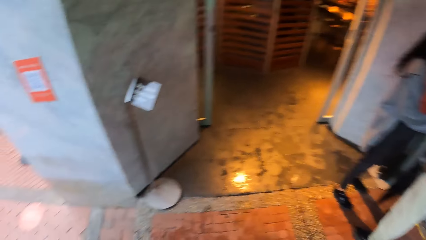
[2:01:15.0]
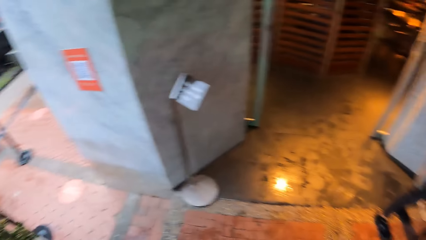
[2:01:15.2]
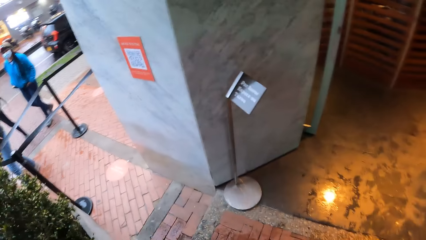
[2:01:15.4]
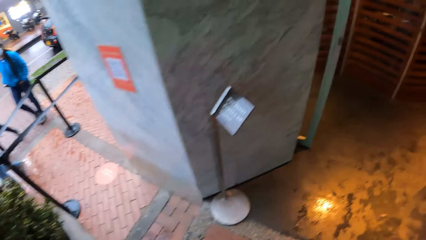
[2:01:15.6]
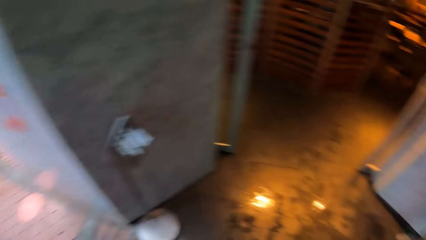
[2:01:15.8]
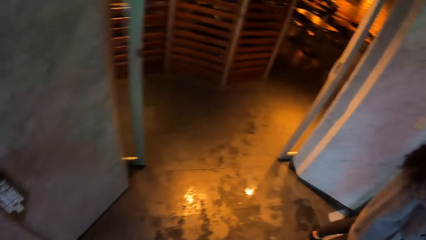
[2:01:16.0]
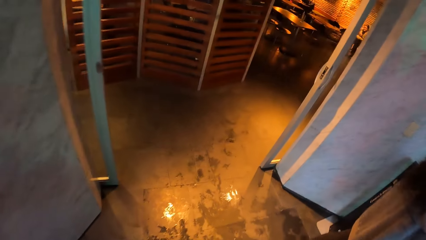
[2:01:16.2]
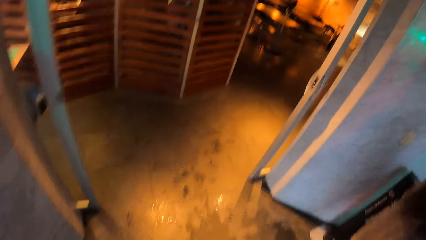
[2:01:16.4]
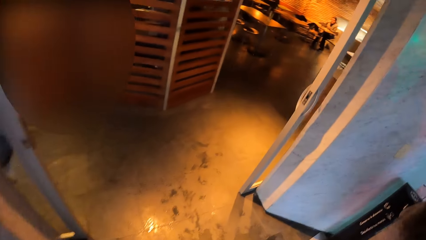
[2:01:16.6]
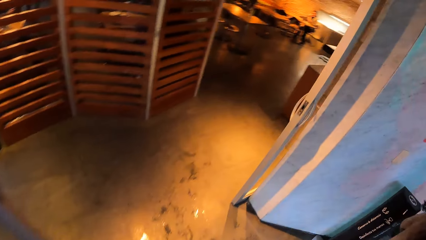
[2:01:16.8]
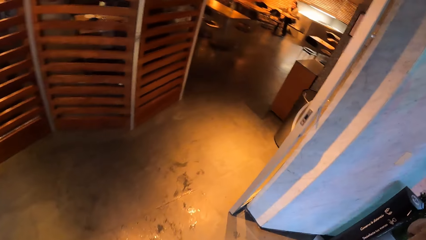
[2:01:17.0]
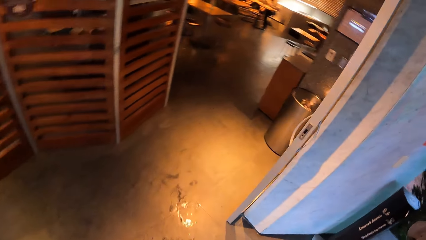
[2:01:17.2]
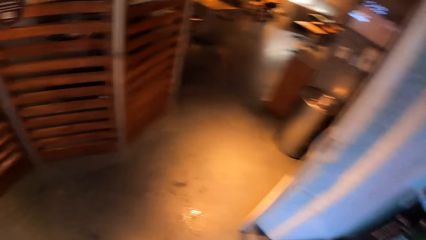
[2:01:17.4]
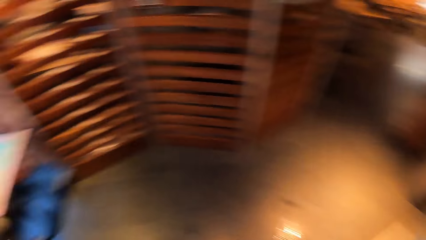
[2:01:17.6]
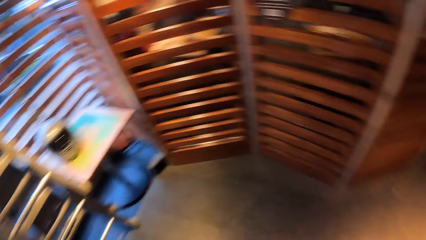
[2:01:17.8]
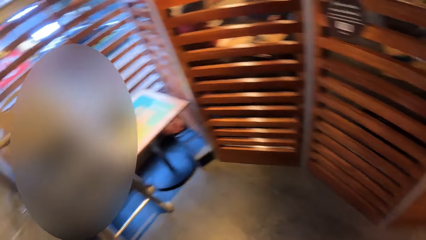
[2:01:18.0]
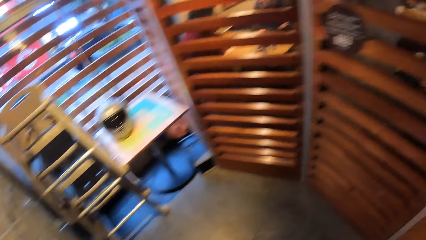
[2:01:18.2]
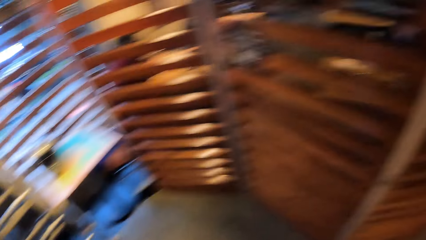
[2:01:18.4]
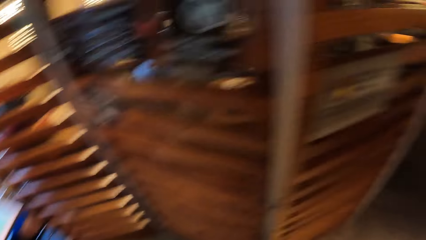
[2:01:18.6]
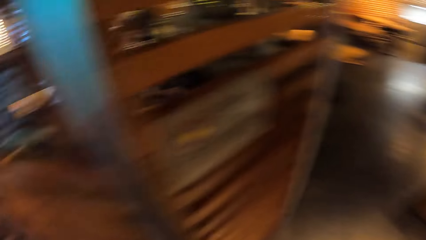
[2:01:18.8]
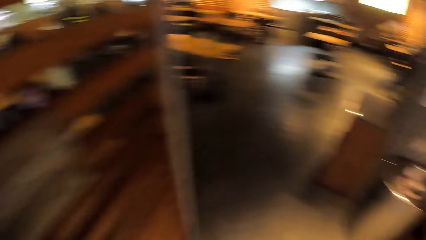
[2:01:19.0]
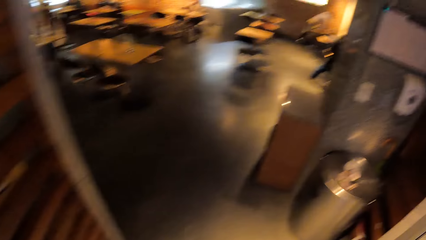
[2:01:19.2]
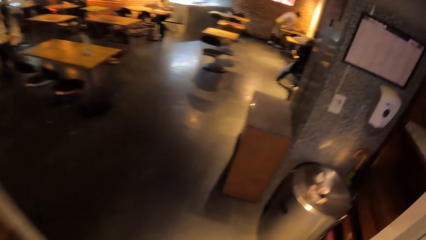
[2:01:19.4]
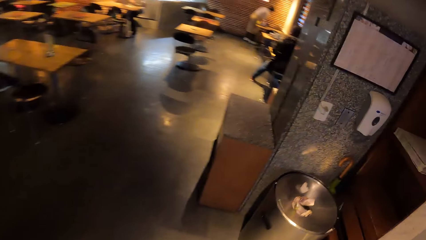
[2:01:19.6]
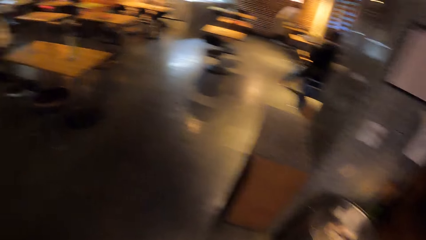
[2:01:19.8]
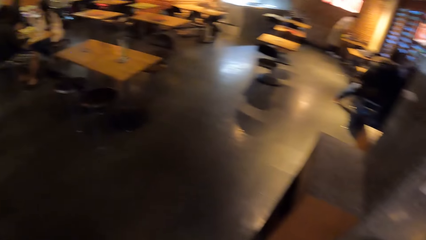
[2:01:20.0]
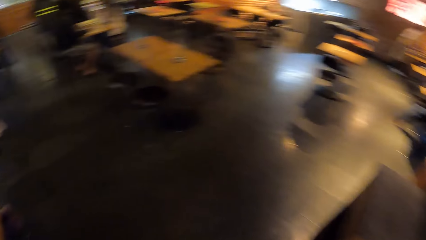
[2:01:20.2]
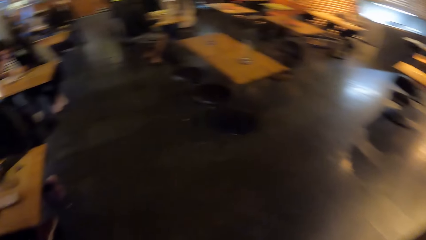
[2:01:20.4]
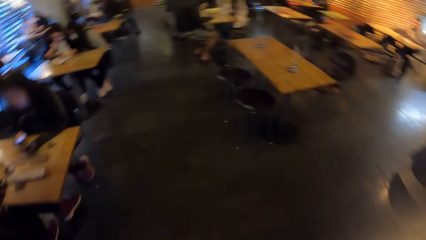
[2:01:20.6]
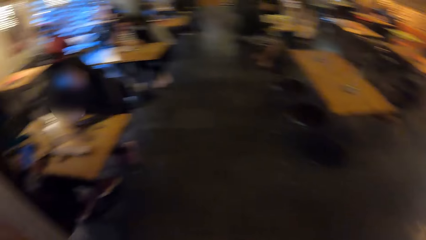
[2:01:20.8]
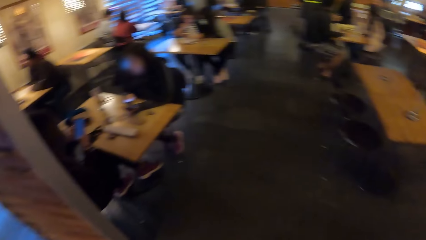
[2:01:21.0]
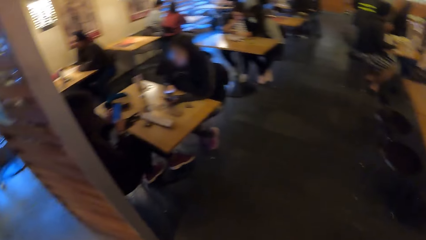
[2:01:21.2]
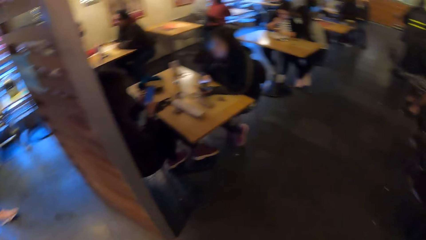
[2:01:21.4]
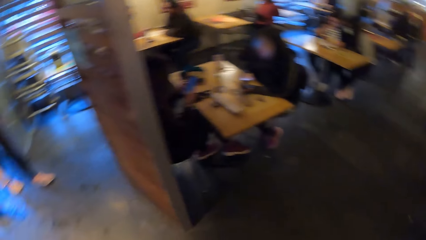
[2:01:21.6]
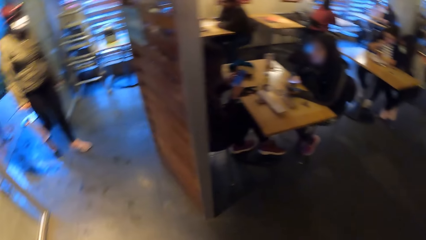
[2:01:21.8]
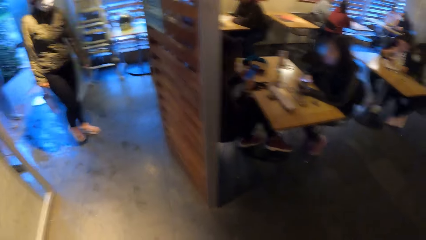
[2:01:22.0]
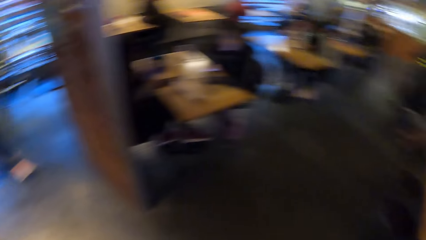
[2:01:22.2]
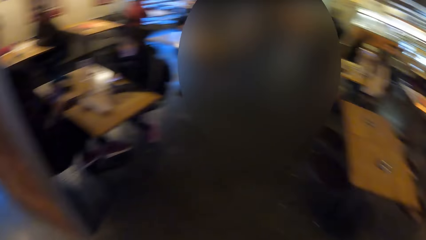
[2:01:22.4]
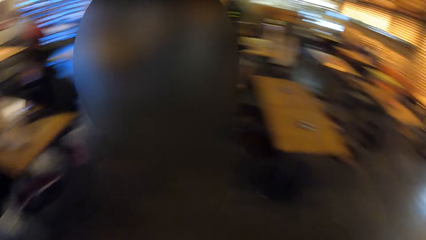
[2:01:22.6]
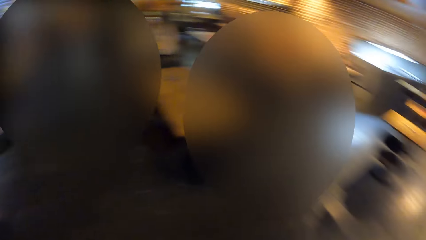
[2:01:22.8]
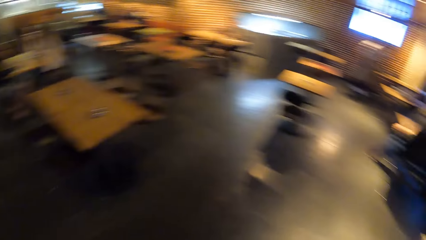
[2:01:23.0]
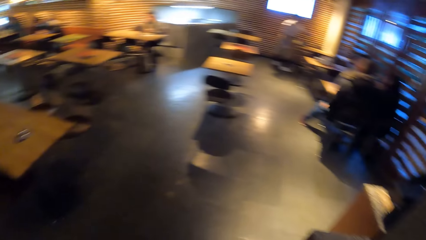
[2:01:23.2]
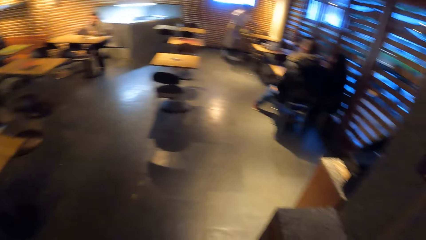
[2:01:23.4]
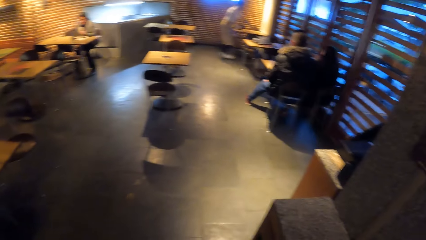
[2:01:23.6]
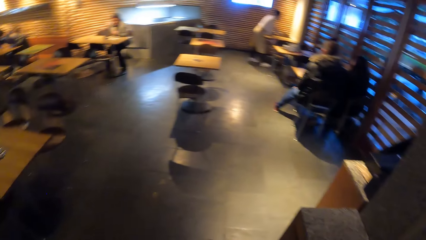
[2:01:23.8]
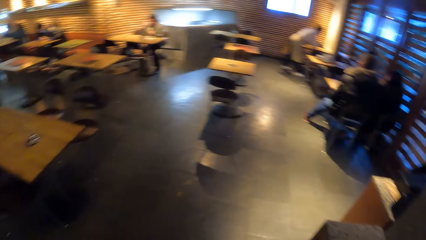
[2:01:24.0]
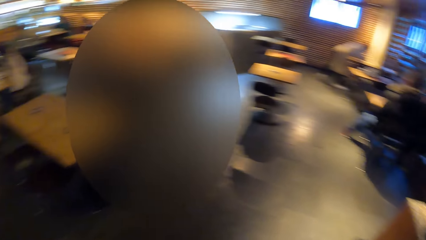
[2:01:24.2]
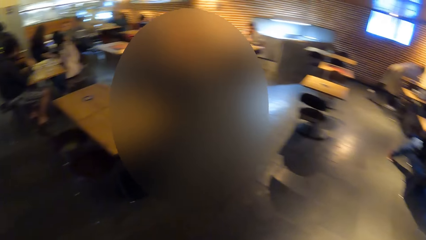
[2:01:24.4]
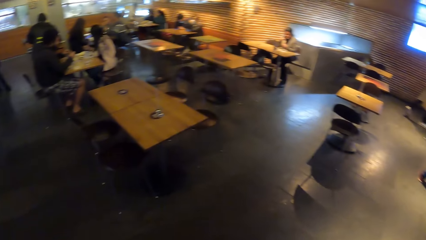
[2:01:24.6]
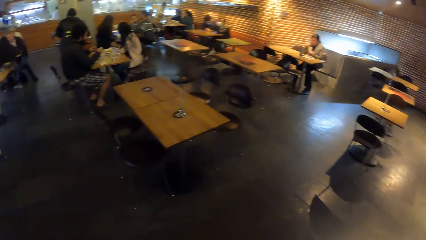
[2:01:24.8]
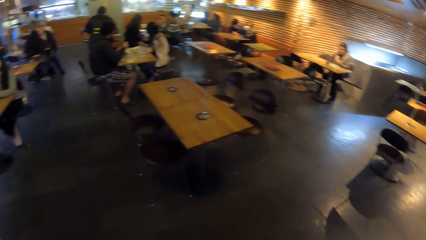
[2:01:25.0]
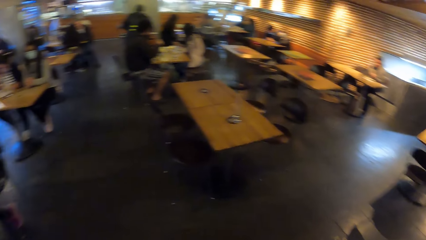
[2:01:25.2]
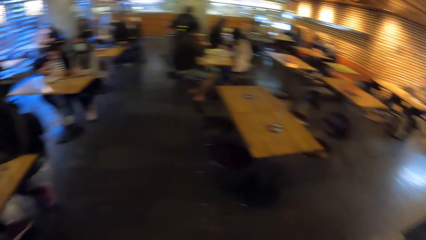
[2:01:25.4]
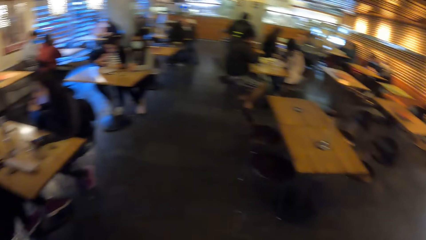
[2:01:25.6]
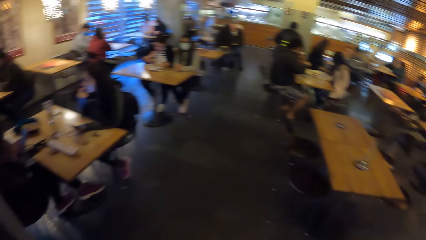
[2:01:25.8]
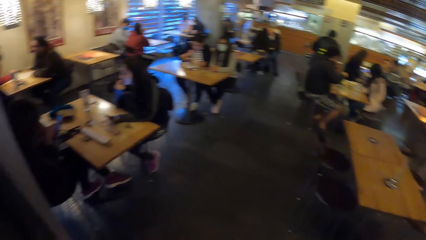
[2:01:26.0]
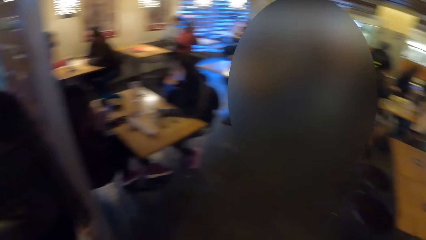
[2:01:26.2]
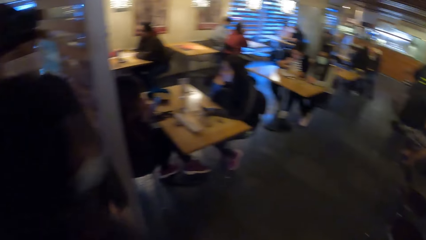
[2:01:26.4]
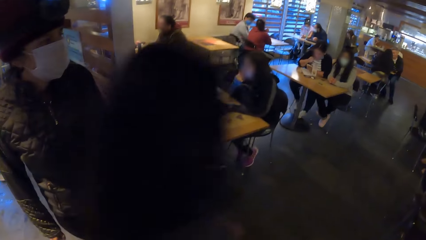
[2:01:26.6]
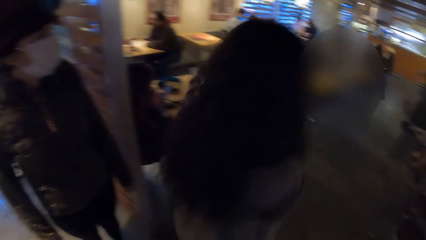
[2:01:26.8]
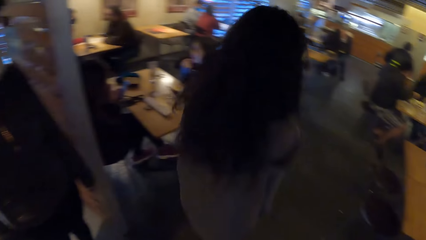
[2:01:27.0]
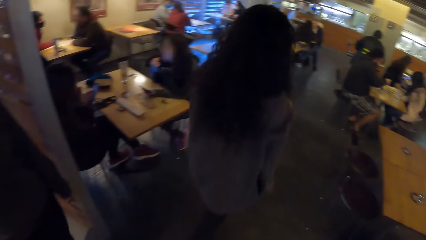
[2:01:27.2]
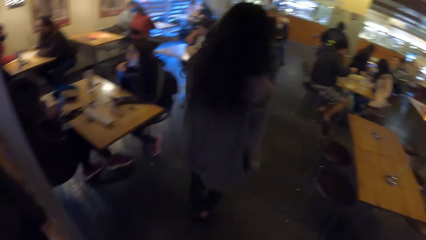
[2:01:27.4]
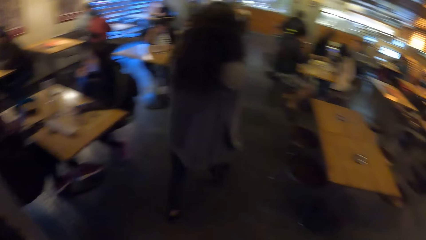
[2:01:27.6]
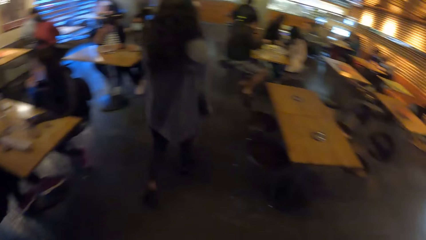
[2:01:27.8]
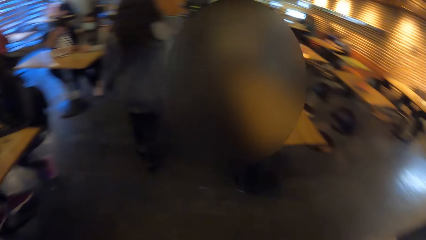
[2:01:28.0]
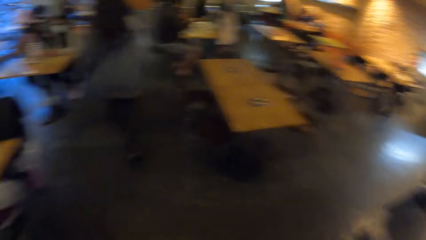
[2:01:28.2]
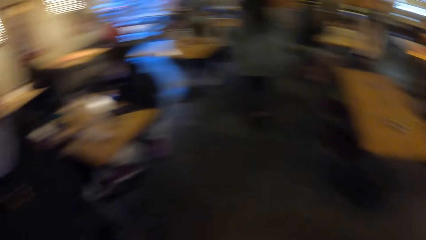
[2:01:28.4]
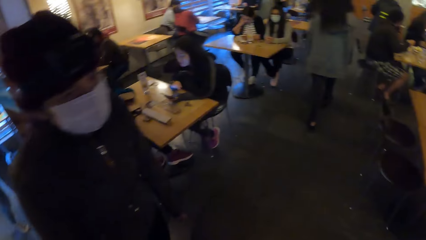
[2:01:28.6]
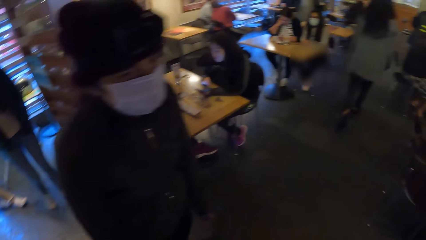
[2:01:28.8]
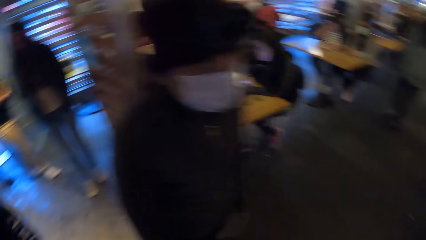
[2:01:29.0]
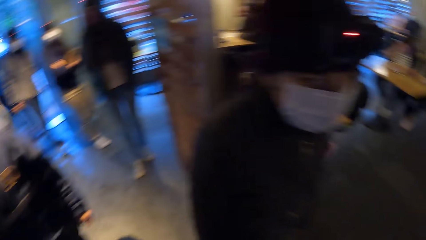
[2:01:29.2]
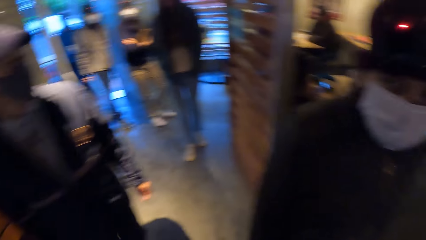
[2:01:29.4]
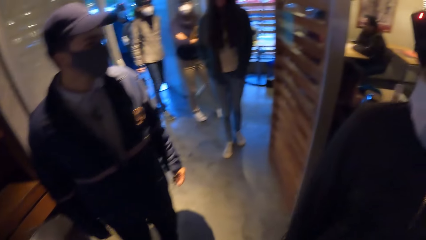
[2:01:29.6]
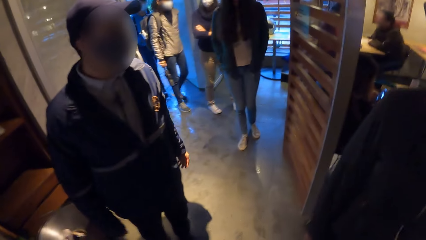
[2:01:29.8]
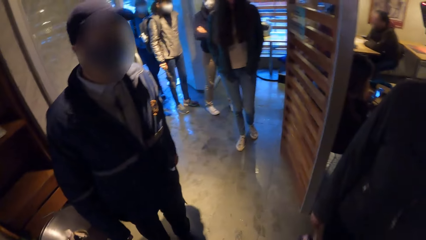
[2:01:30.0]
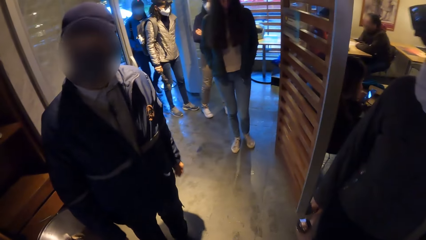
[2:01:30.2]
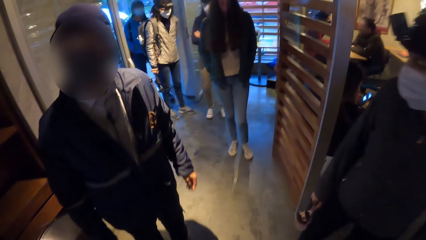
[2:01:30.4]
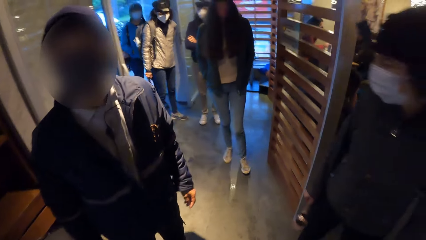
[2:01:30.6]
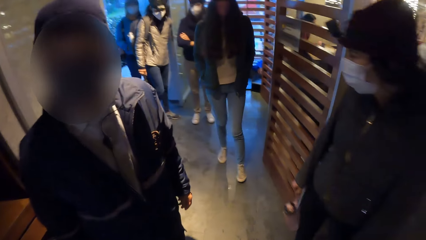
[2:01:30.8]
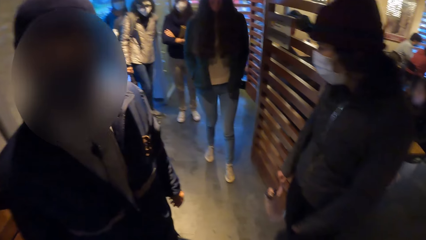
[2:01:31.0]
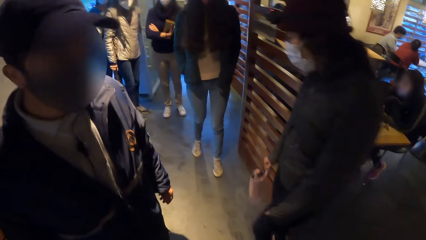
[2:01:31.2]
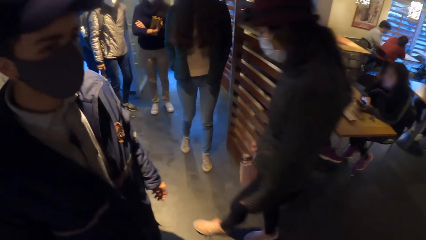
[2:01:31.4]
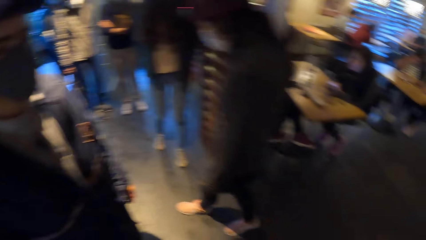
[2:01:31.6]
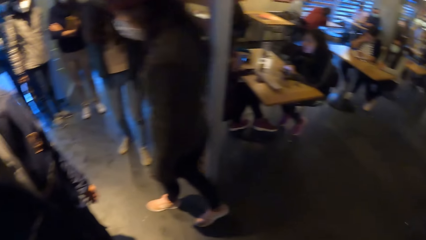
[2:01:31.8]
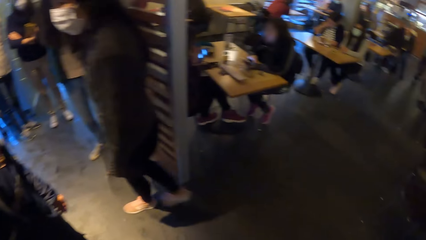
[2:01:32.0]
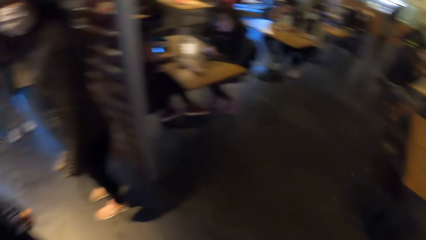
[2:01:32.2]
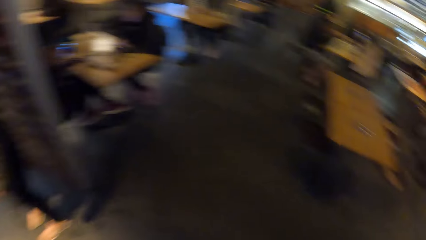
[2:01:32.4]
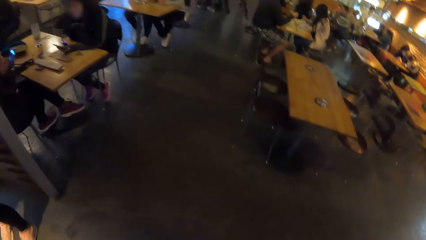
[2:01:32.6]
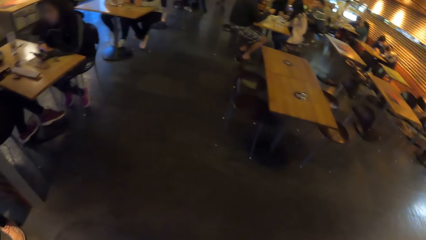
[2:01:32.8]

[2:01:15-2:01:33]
The camera wearer walks into the room. A man converses with the camera wearer.
